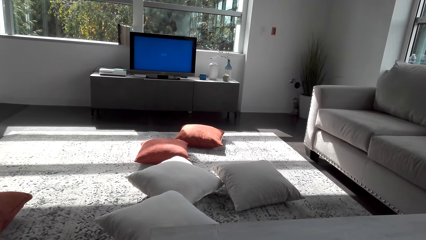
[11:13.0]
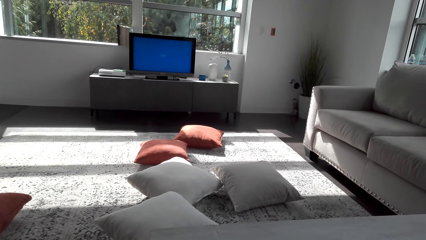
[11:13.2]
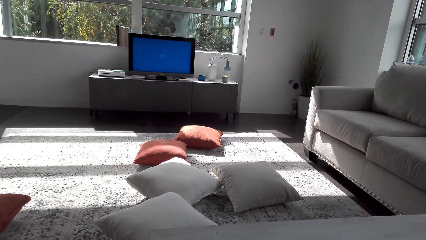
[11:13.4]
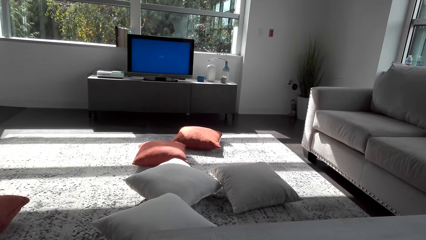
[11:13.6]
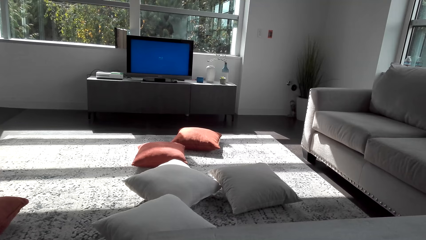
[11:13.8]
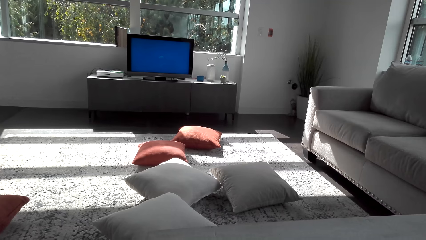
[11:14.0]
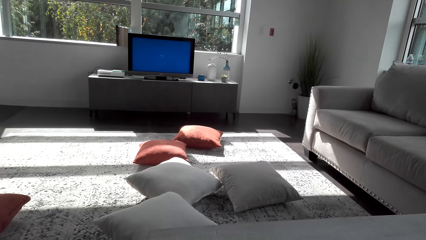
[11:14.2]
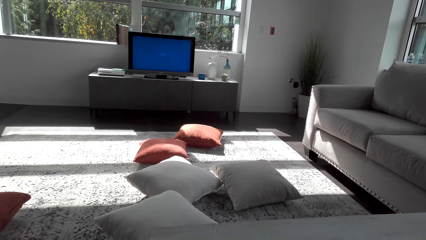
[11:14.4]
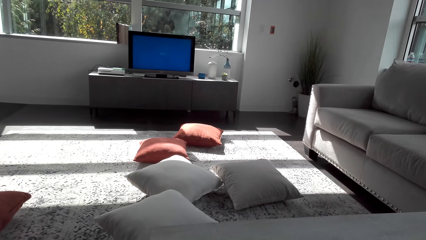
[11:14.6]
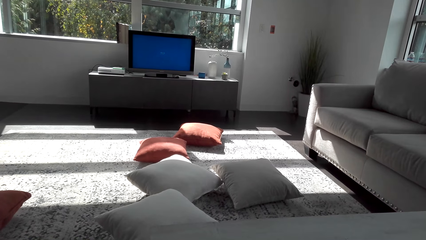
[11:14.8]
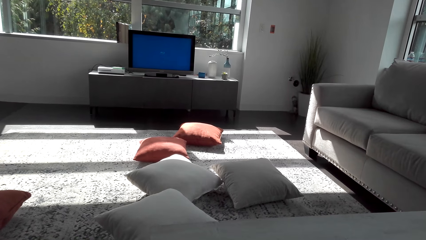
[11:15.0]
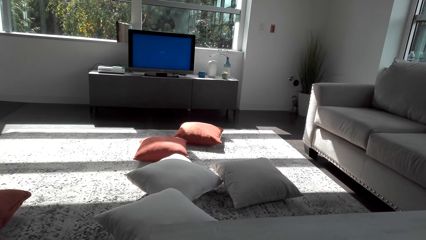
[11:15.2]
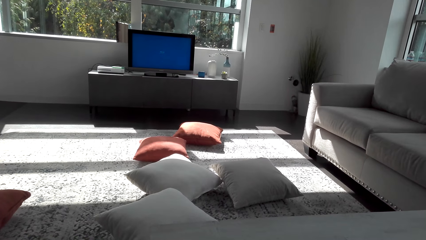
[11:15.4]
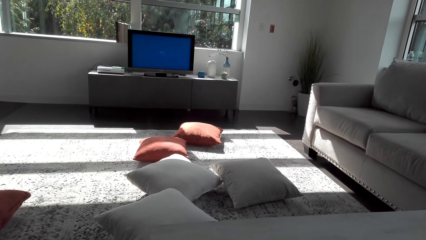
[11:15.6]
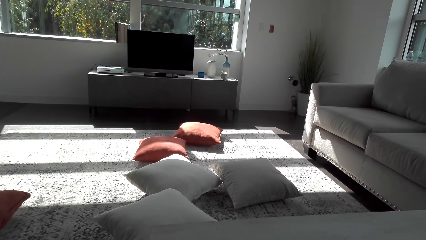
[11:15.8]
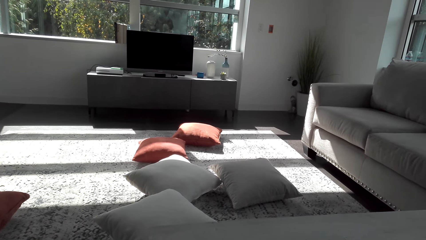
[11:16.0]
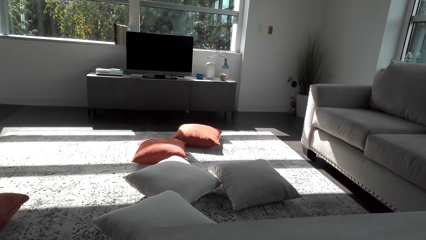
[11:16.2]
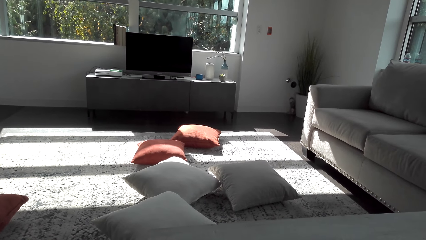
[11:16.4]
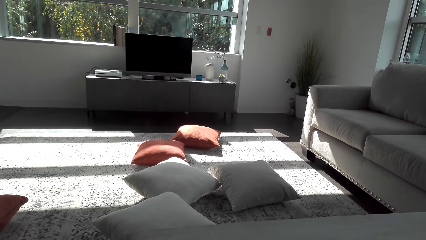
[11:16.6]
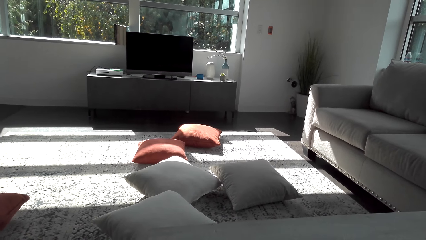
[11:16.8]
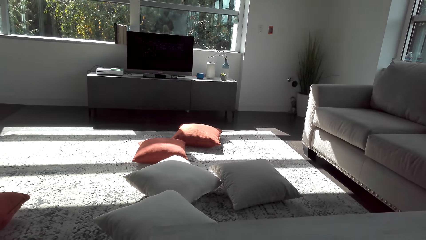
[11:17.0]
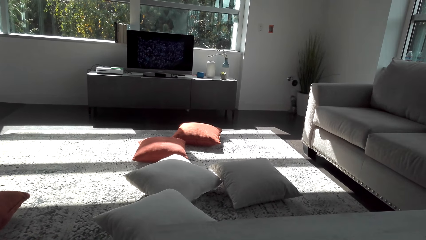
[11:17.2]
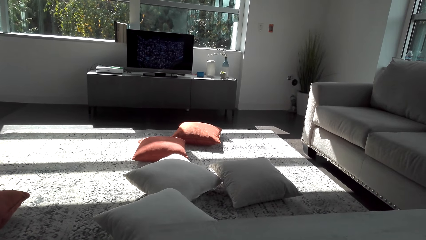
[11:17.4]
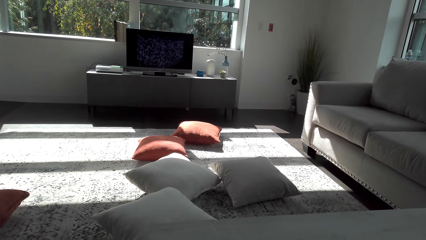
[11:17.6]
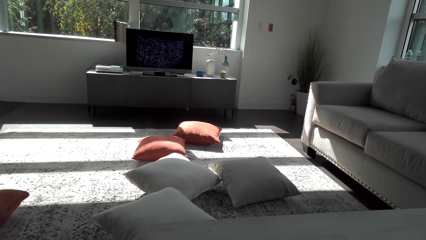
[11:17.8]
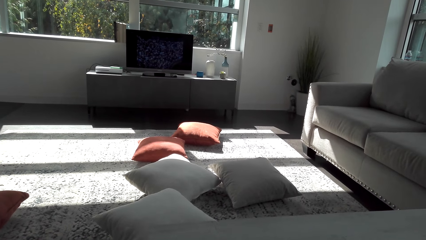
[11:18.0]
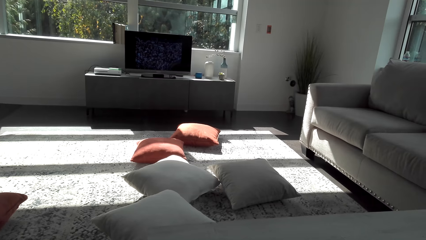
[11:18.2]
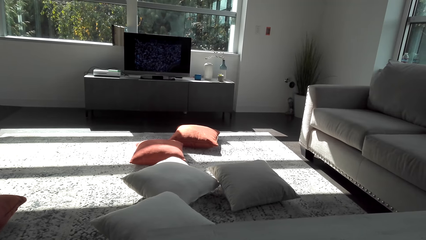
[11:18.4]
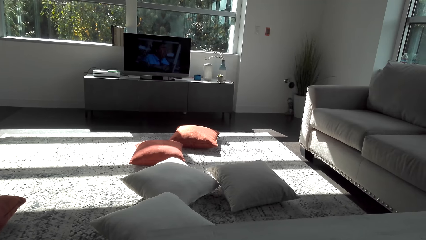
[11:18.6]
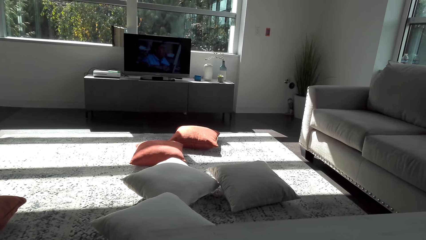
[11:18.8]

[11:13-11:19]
The camera wearer watches television.

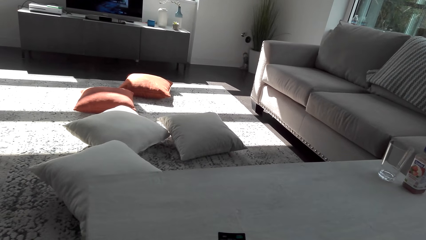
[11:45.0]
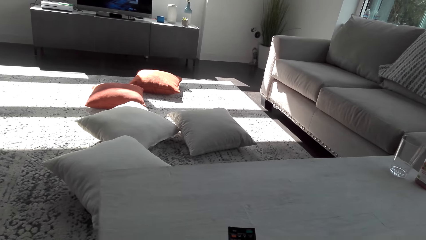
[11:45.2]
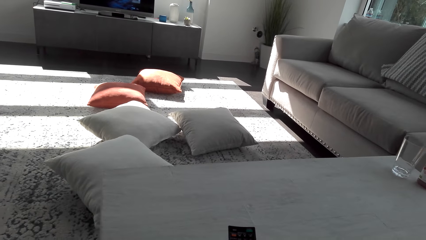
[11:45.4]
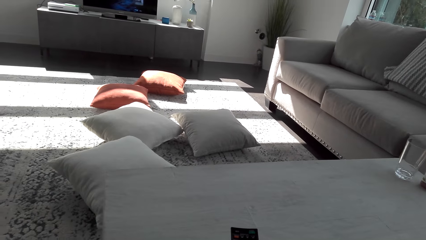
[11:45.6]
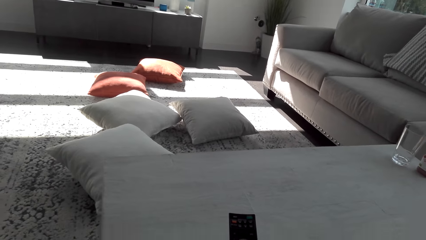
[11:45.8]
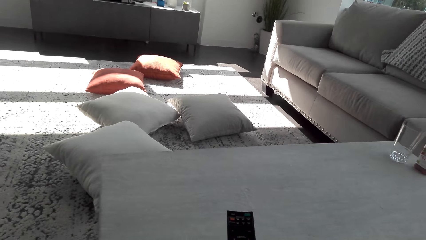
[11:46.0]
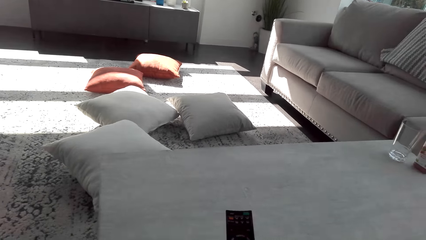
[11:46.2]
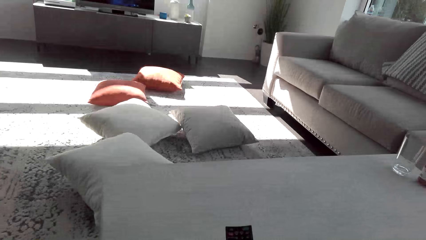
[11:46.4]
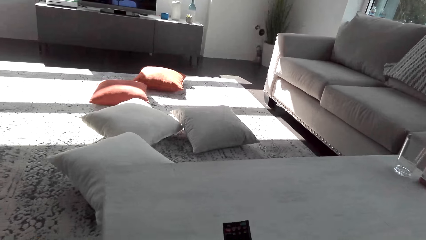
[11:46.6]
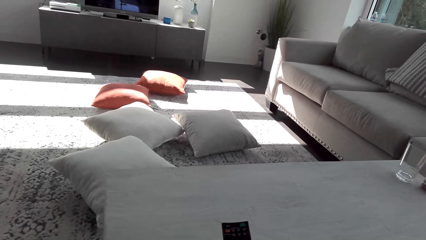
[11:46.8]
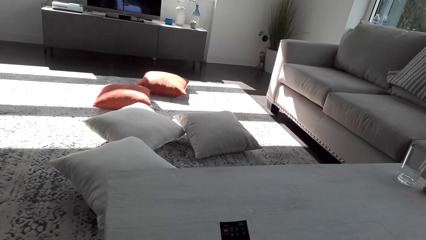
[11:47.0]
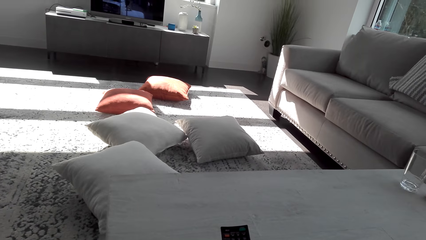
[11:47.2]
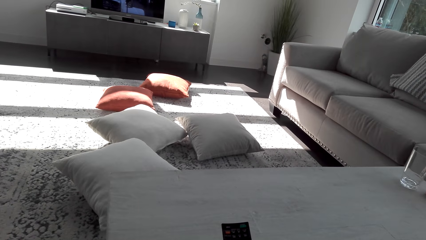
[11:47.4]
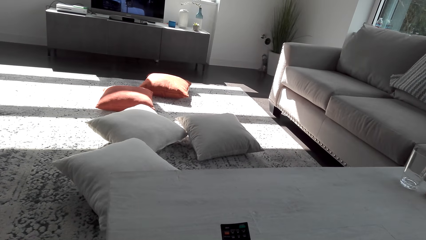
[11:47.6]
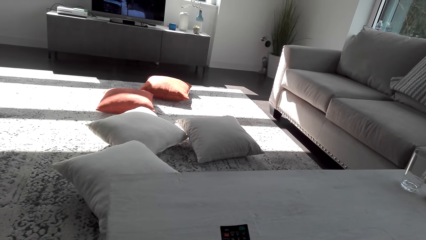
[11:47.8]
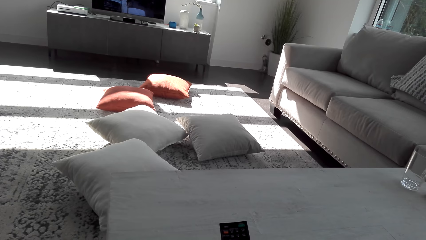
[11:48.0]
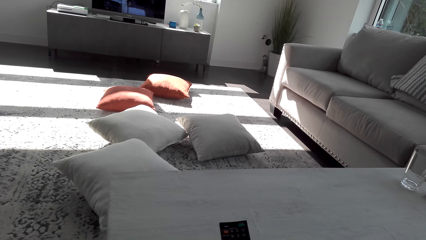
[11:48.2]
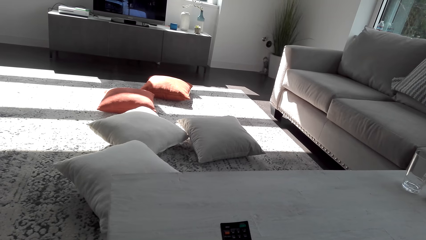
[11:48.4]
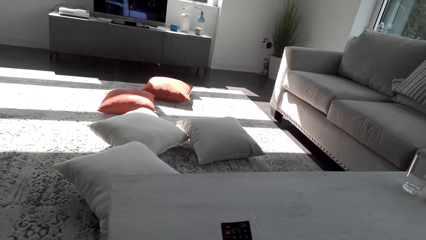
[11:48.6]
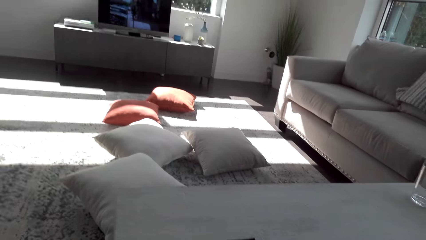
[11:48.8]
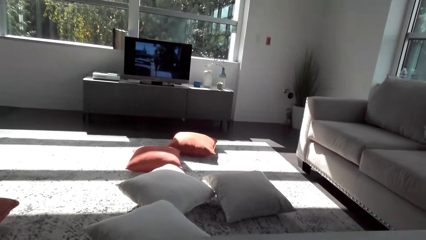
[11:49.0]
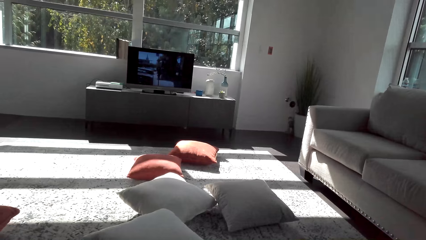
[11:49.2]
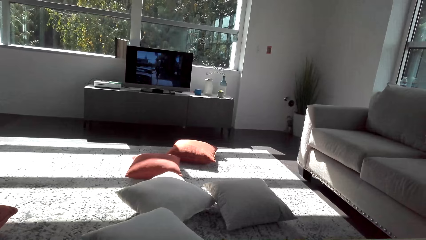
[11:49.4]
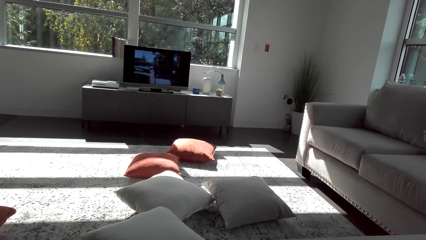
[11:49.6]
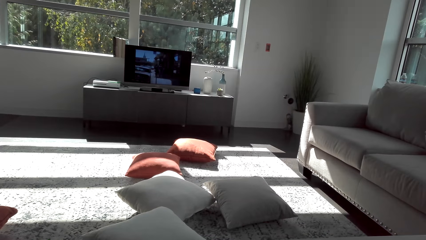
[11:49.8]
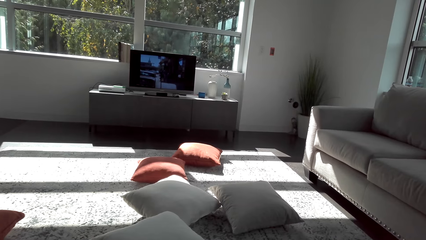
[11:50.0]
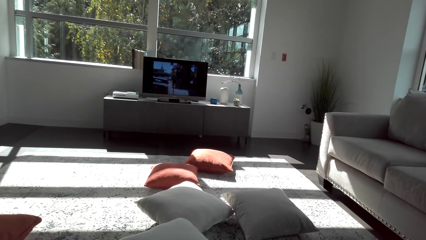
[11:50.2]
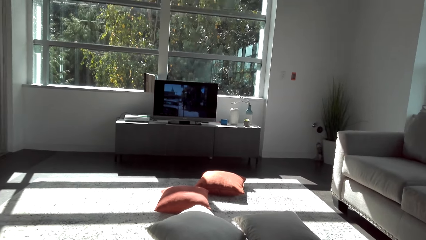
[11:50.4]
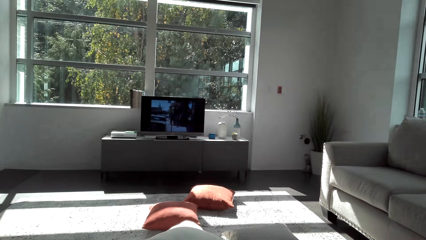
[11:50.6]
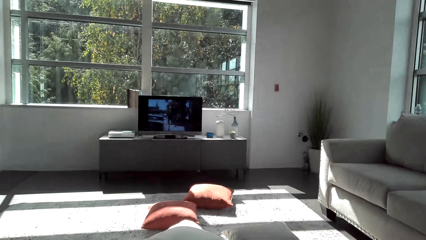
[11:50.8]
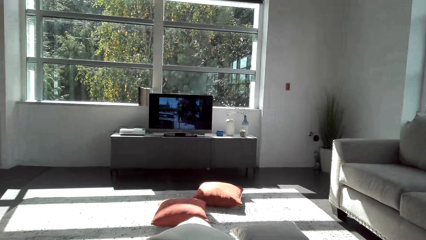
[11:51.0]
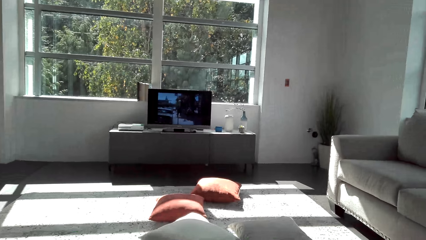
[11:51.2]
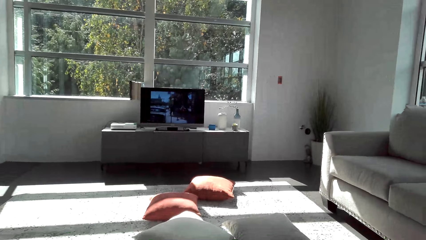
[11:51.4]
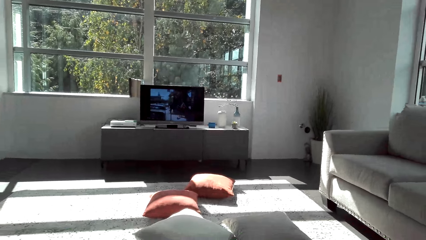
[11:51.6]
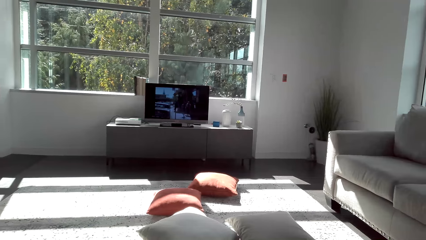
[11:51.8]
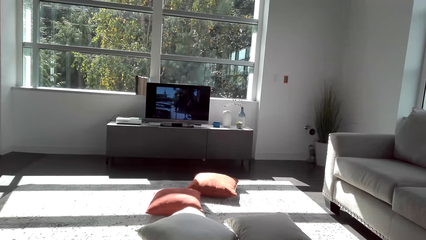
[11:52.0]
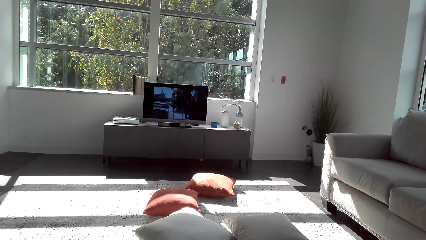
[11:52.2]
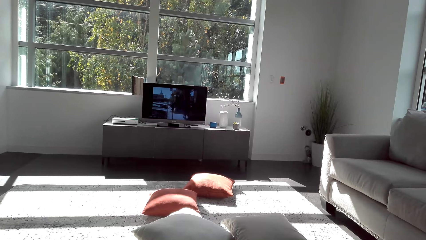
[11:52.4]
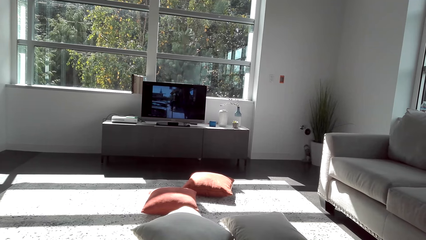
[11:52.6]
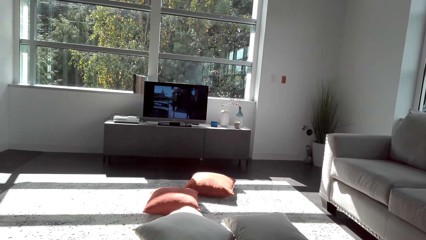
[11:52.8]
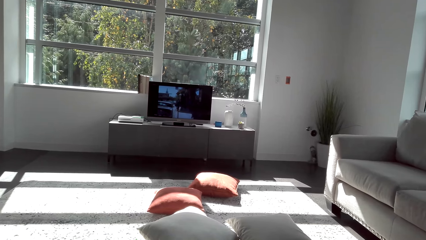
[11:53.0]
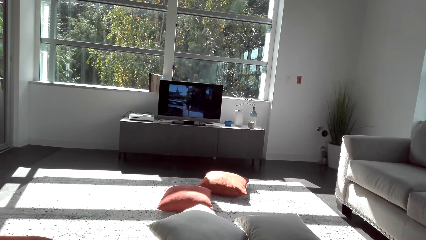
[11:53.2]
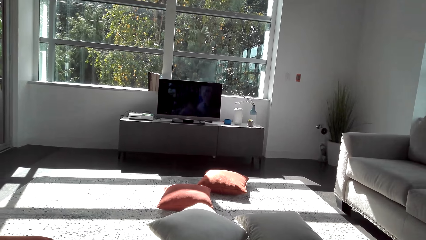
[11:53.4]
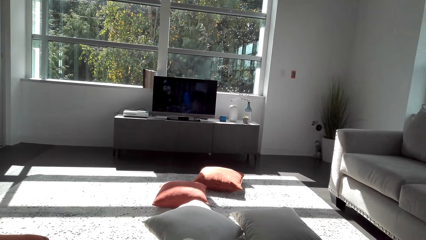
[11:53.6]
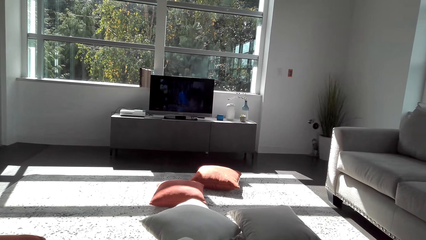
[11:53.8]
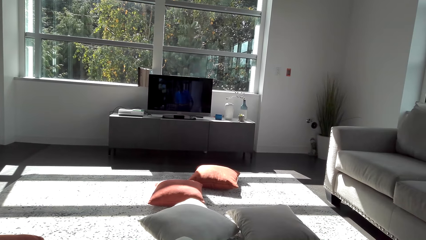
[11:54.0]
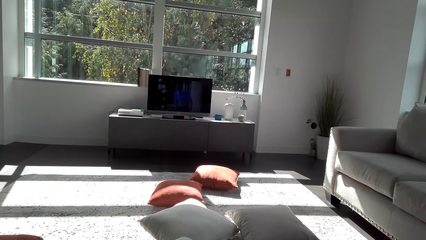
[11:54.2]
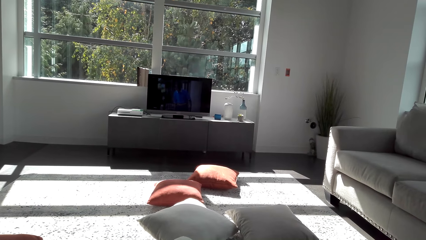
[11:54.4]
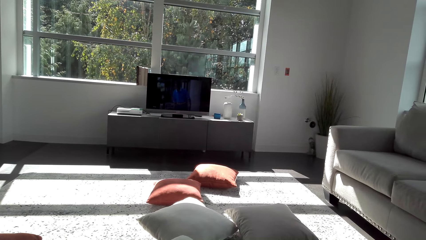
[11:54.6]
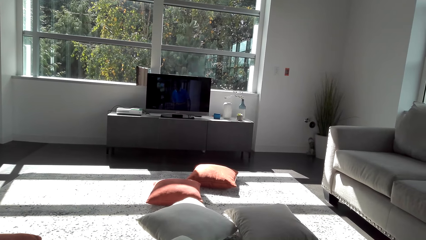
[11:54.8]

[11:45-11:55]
The camera wearer holds a remote. They watch television.
